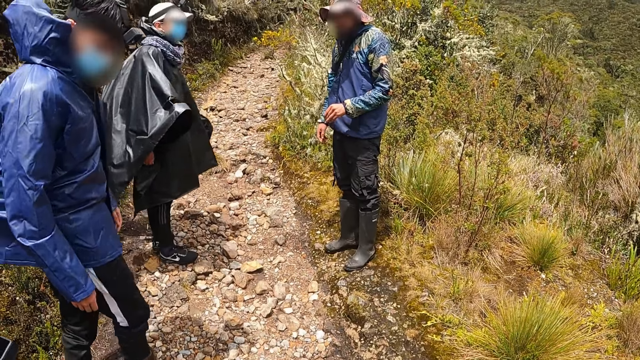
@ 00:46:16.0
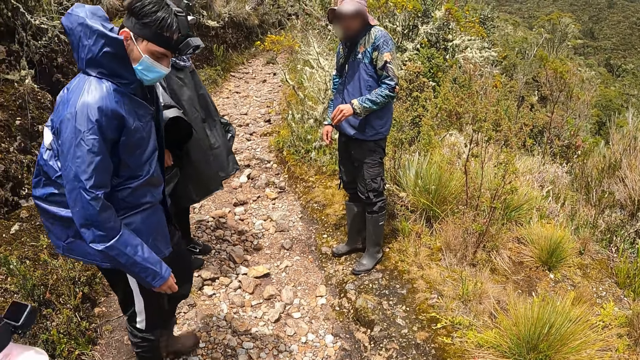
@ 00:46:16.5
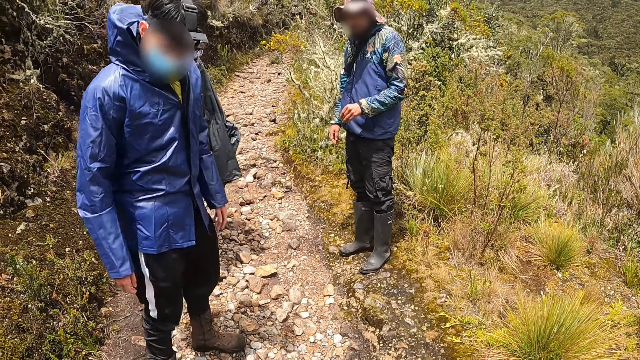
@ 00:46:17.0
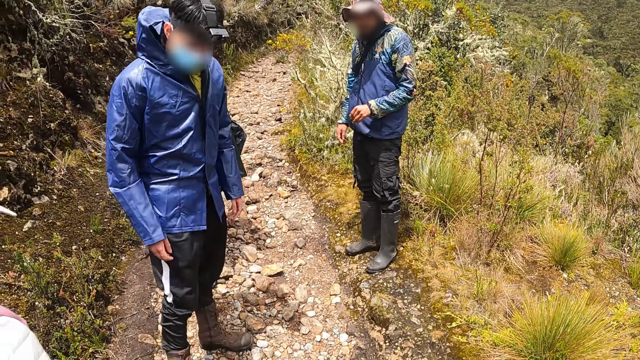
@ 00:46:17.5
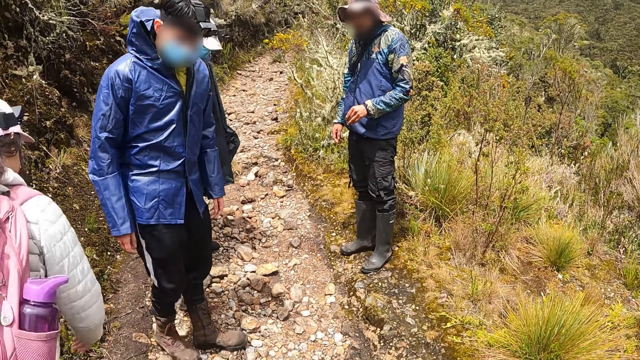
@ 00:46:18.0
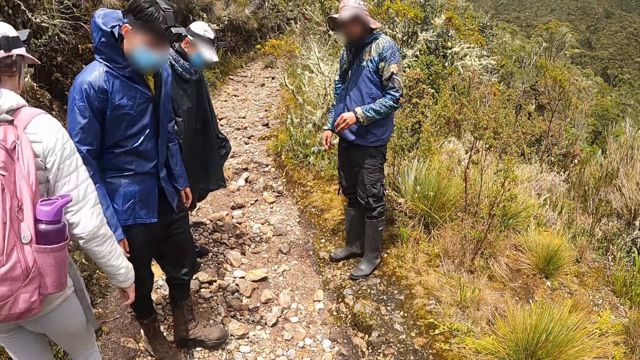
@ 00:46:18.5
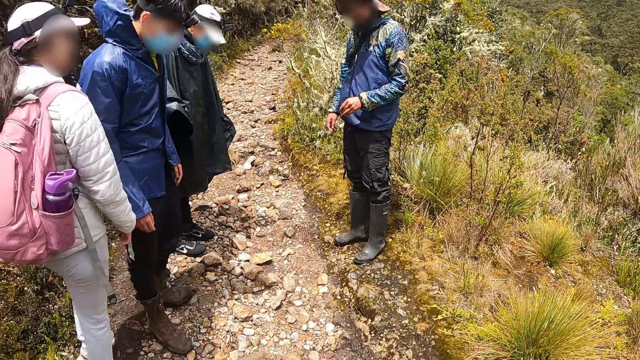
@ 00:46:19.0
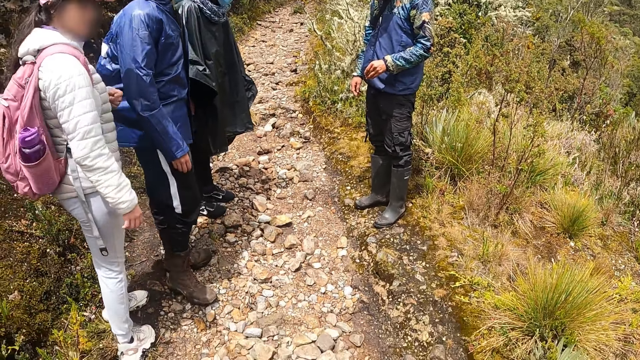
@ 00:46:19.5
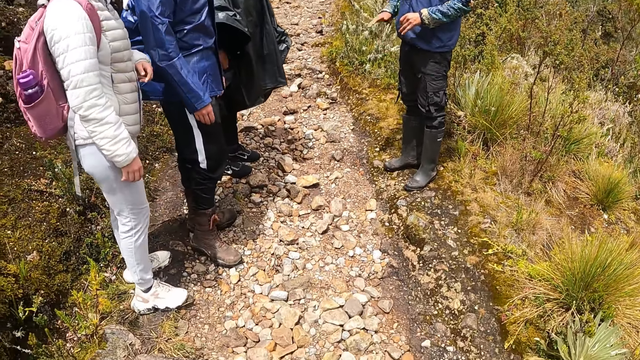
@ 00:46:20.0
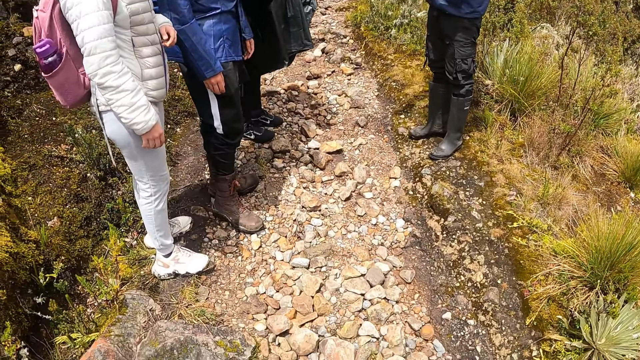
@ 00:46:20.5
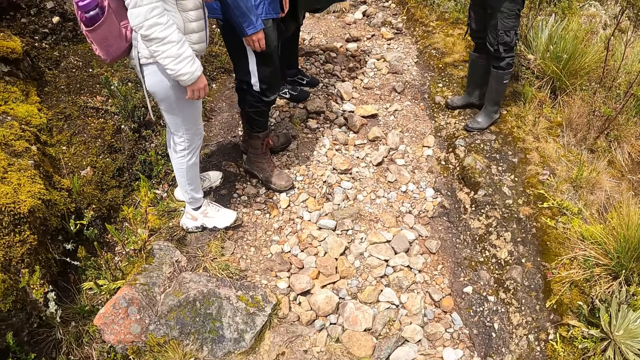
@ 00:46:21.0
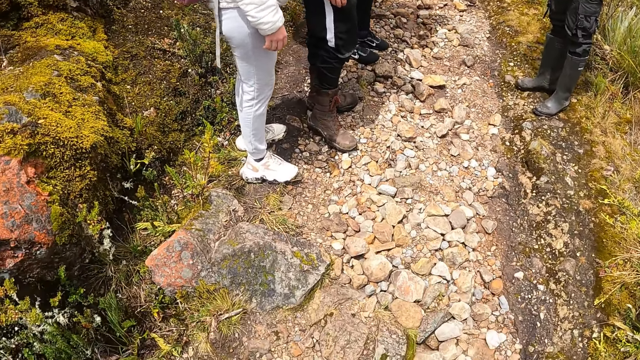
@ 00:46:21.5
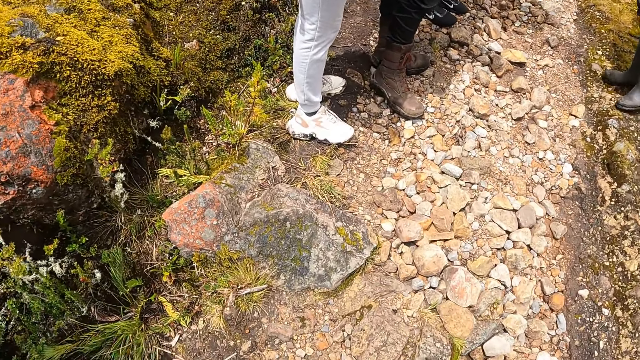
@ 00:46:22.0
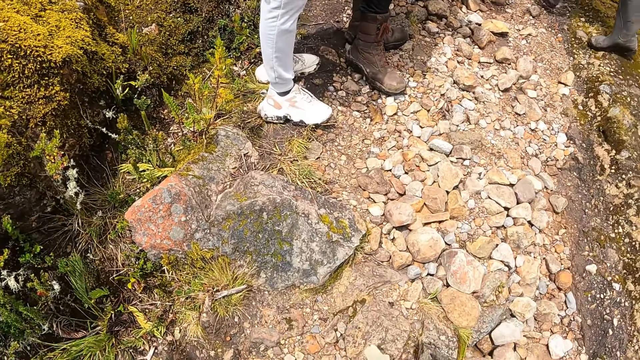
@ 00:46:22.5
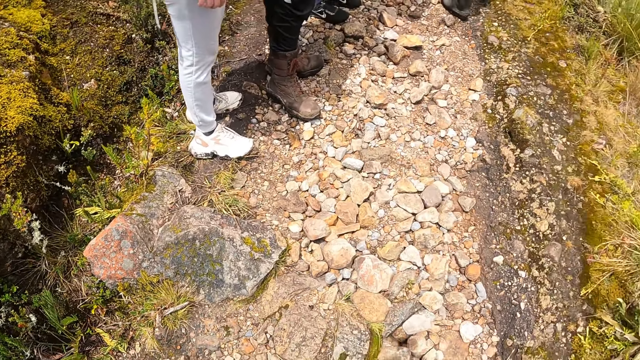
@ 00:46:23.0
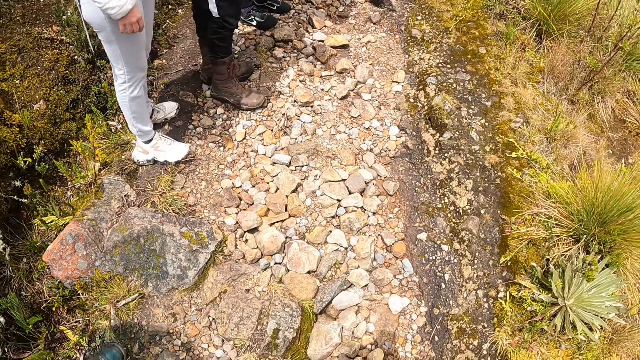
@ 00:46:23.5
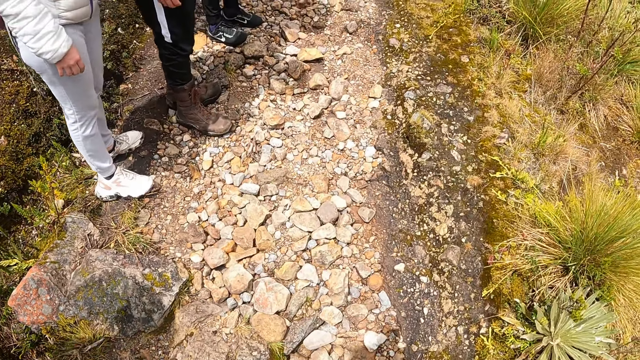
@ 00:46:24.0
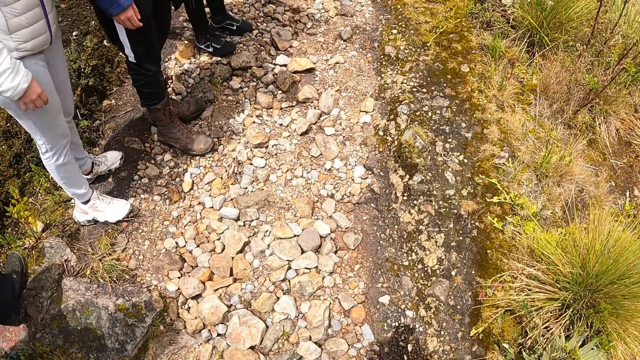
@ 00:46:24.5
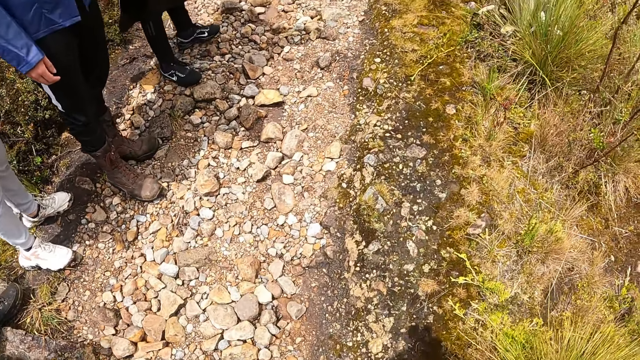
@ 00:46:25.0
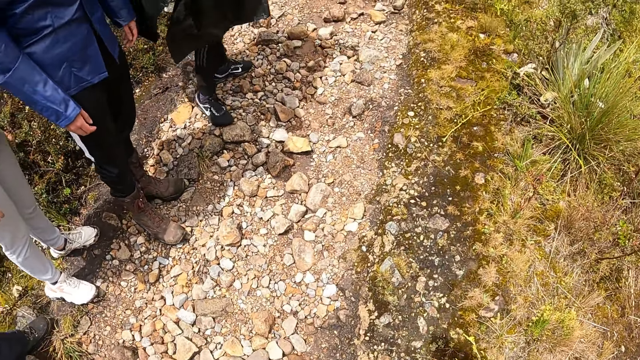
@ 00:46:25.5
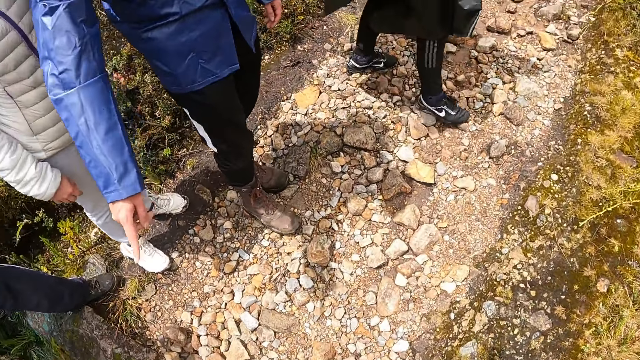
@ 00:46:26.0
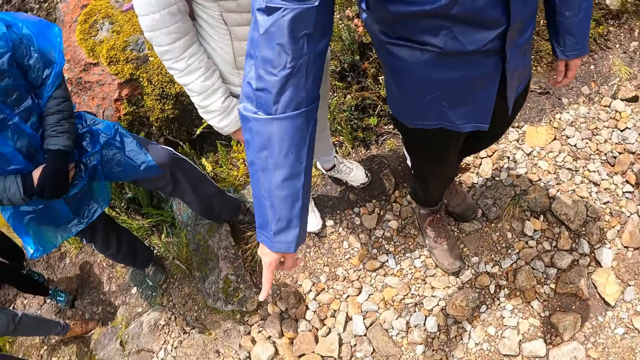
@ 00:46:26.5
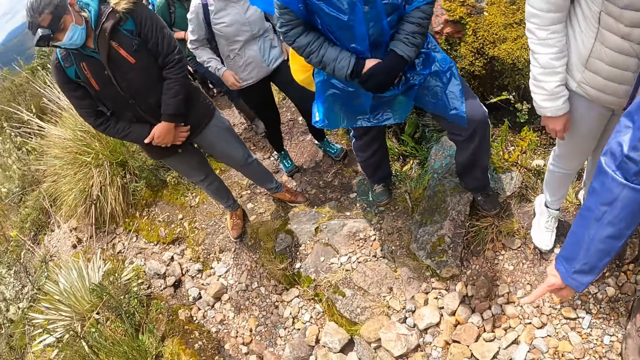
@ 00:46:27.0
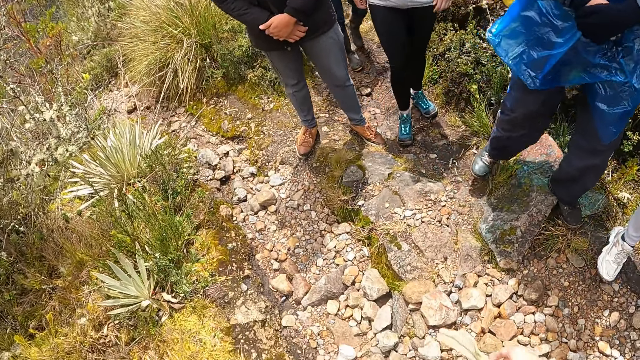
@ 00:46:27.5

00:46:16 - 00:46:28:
The camera wearer moves around and turns around.

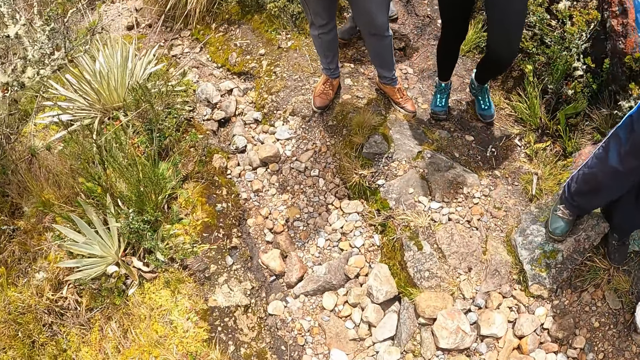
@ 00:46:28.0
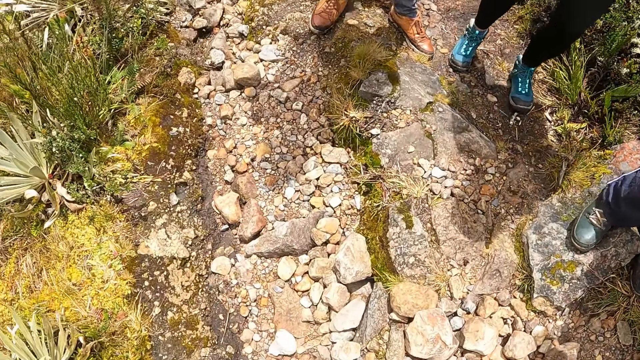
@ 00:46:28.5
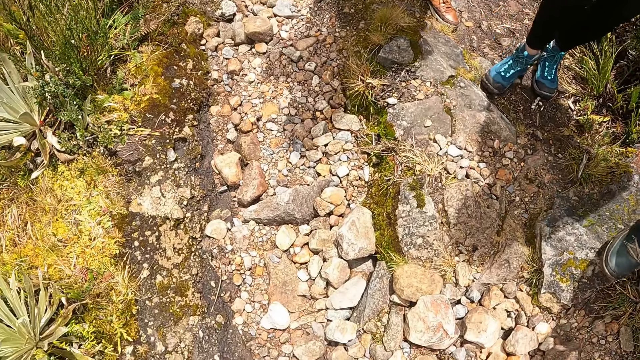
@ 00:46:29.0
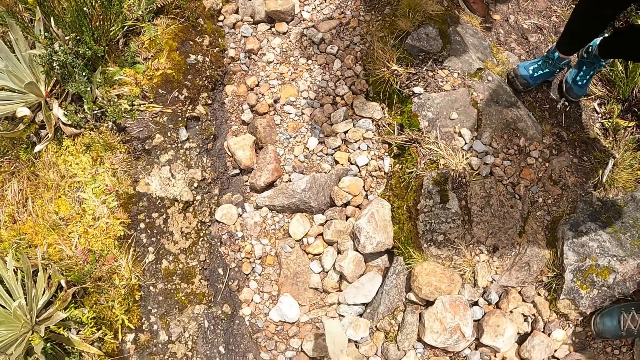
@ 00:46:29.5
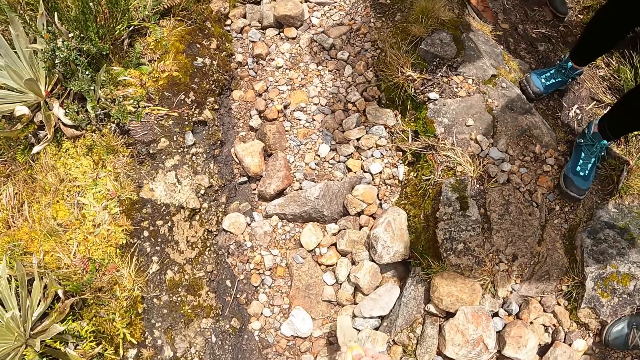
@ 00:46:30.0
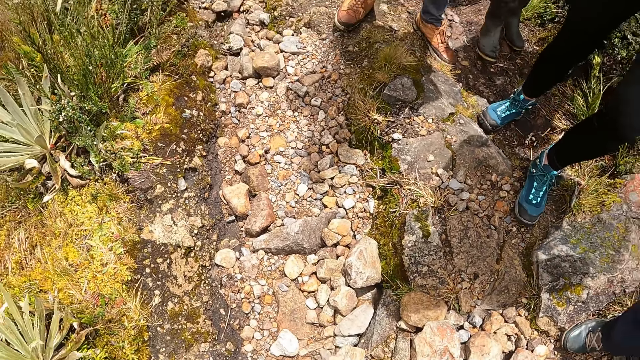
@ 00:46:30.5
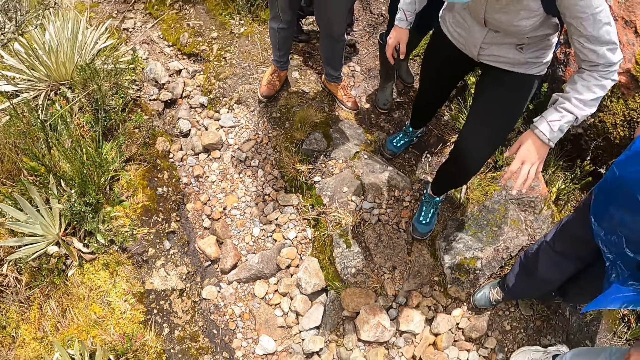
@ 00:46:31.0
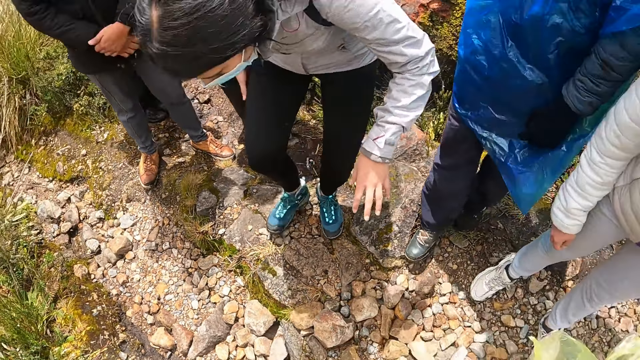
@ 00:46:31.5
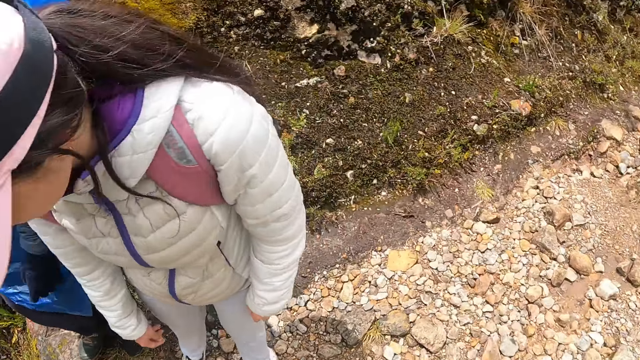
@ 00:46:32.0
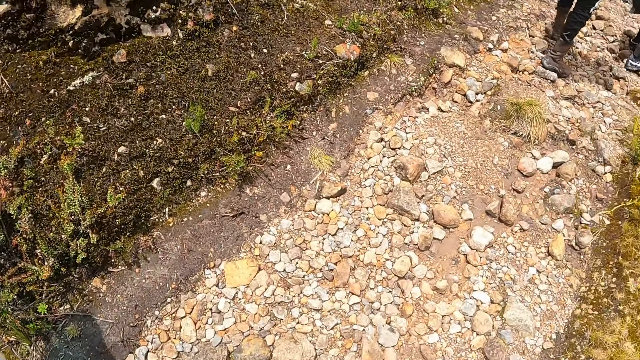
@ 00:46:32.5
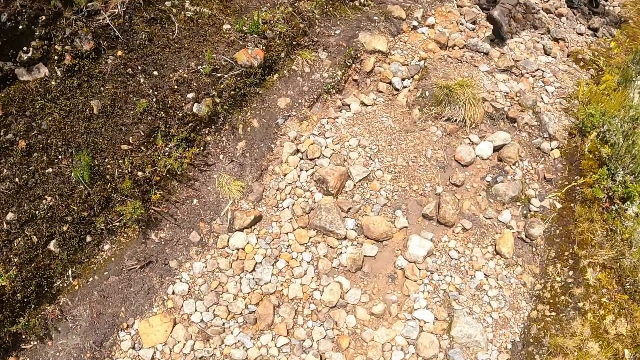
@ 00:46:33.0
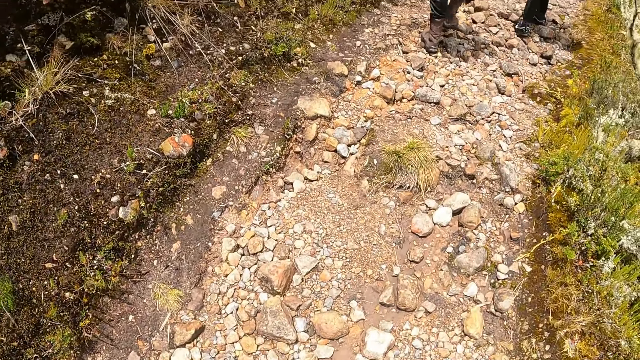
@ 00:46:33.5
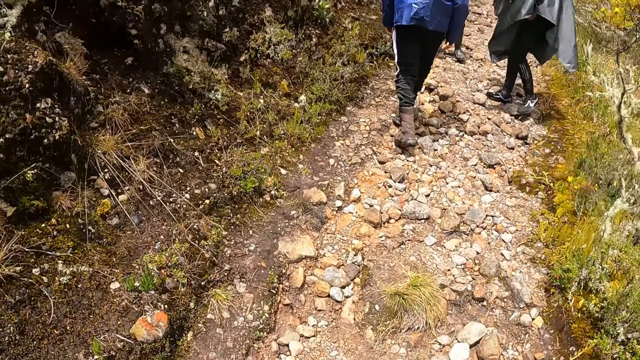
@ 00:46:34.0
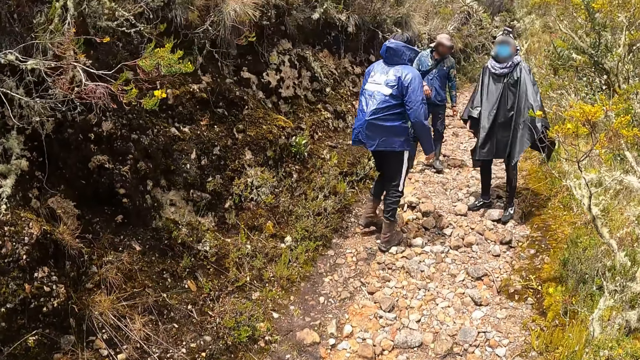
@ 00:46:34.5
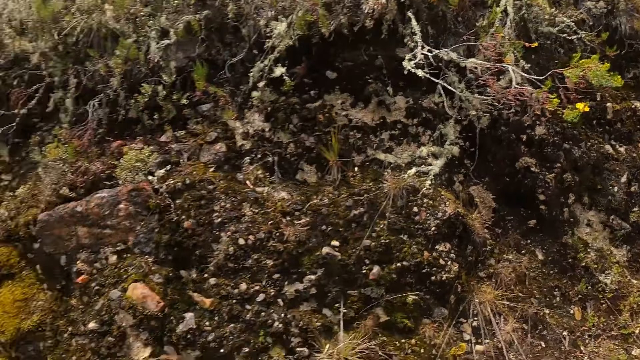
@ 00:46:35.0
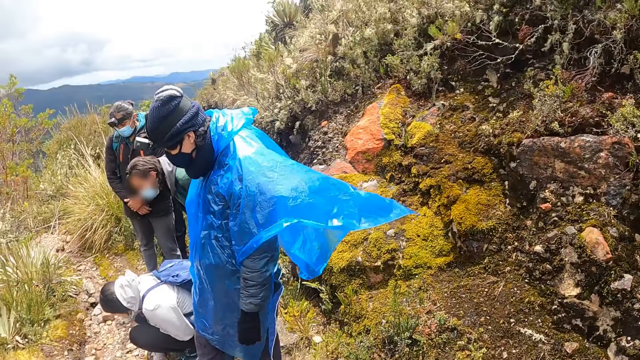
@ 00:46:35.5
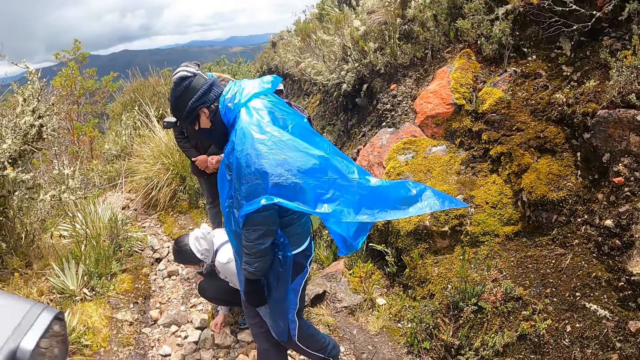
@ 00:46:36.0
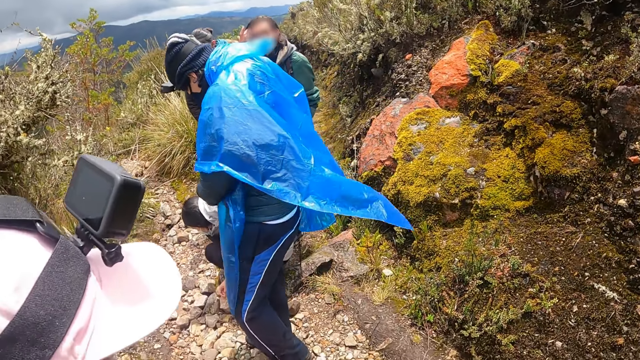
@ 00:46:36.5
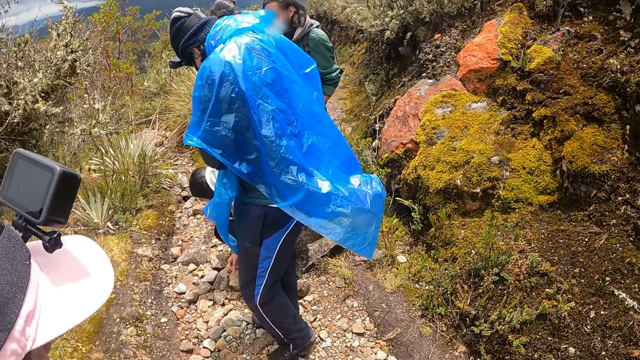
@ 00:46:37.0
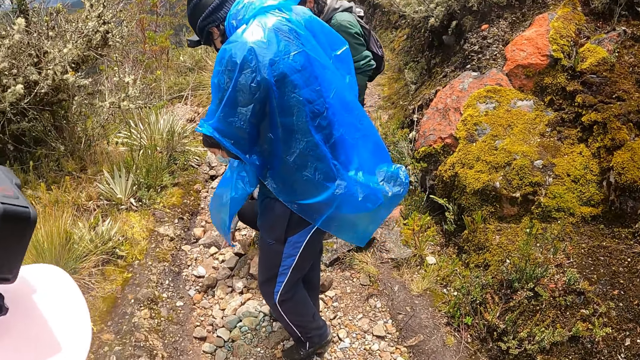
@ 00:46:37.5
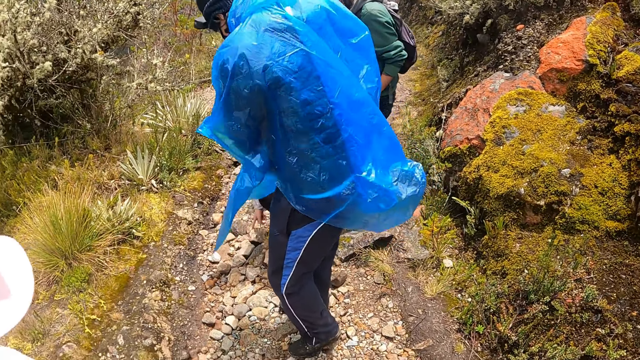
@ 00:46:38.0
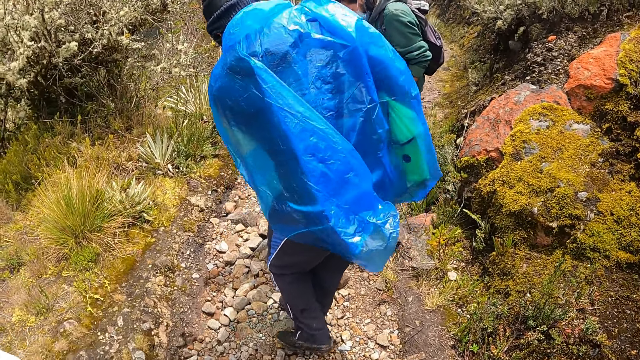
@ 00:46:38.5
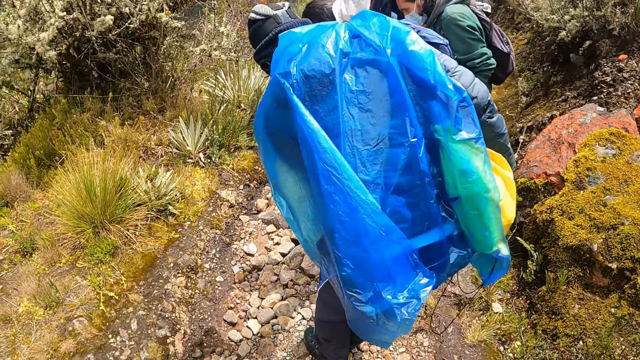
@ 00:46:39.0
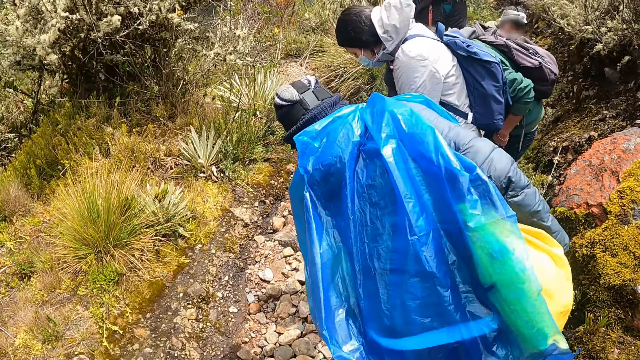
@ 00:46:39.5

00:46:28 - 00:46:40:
The camera wearer looks at the rocks. He points with something on the rocks. He touches a stone on the ground with the leaf in his right hand. He looks at the rocks, turns around, and walks on the trail road in the forest. He turns around and looks at a man.
